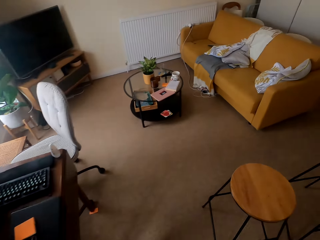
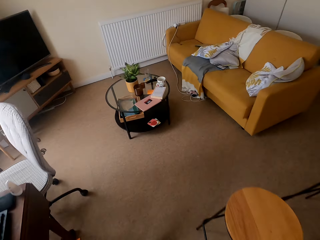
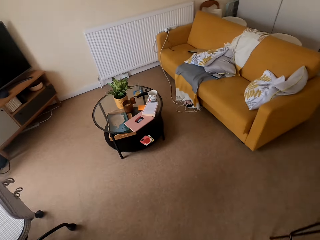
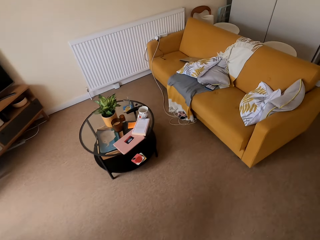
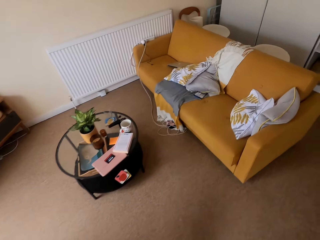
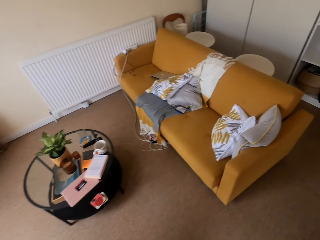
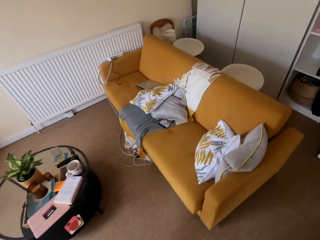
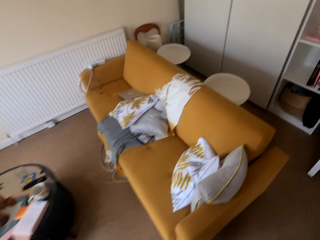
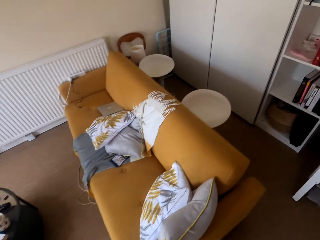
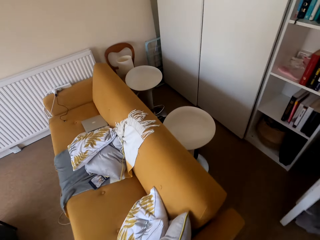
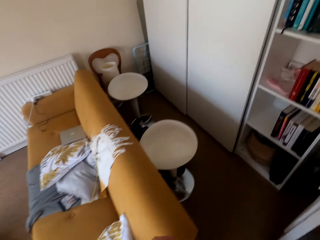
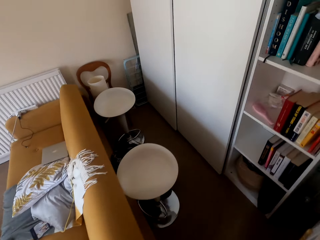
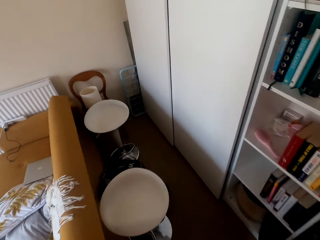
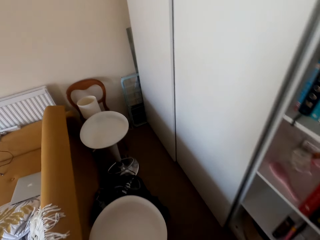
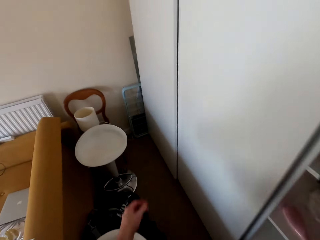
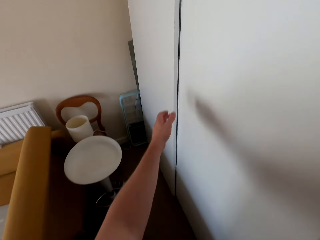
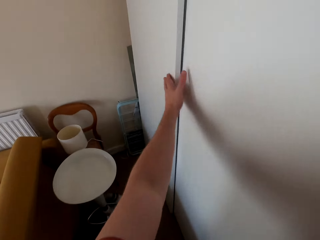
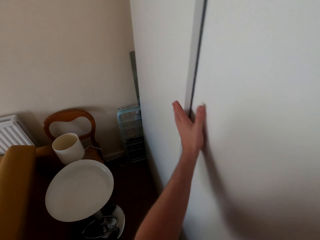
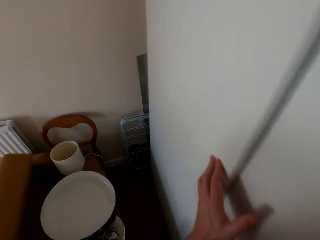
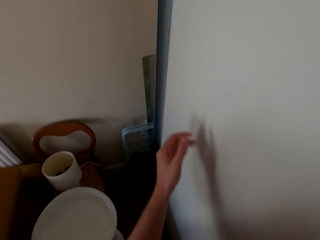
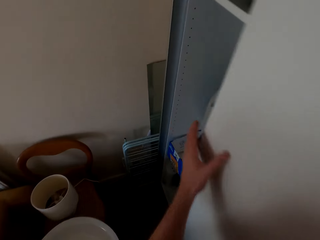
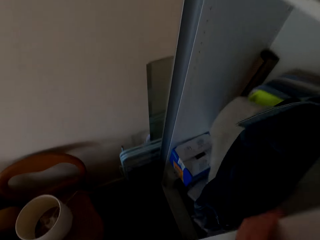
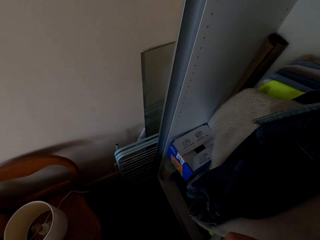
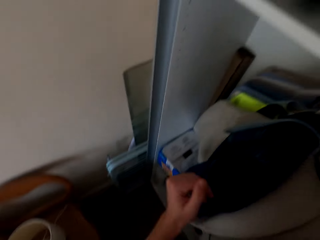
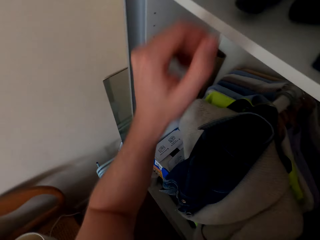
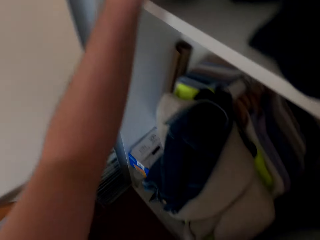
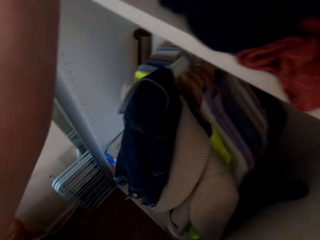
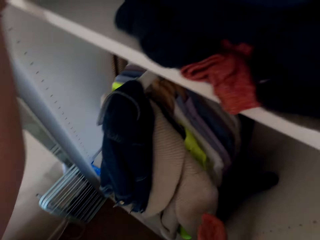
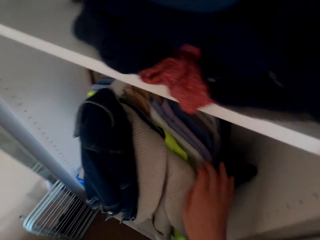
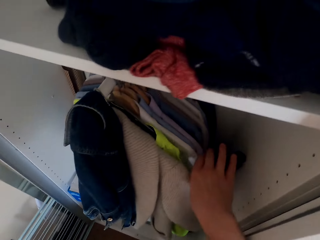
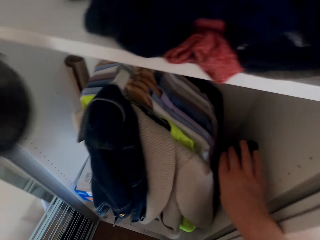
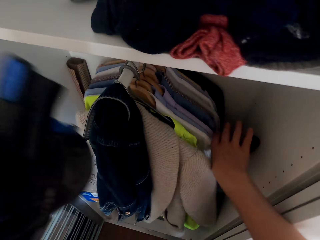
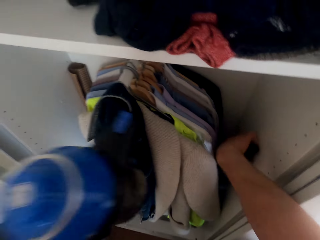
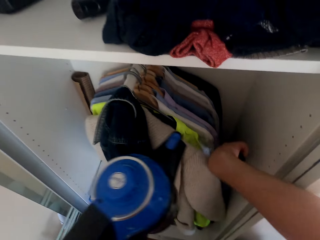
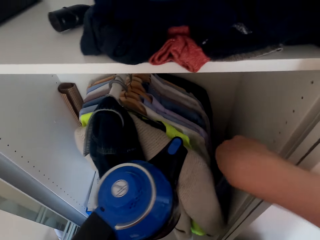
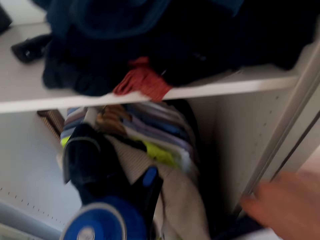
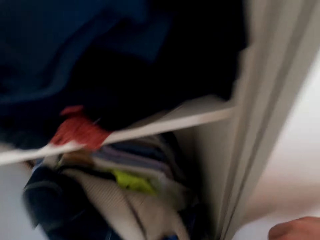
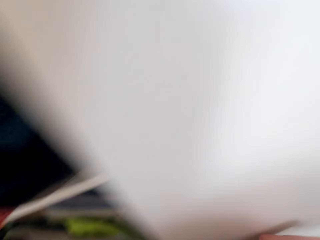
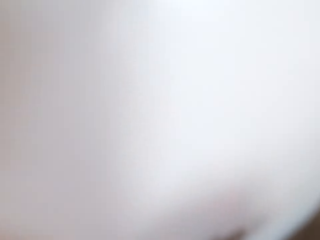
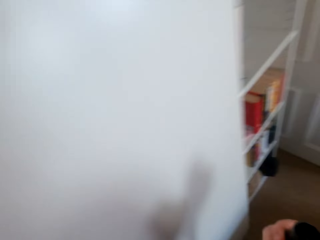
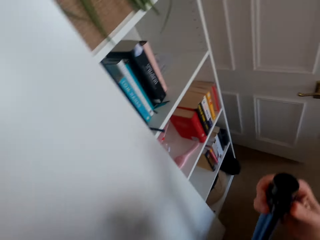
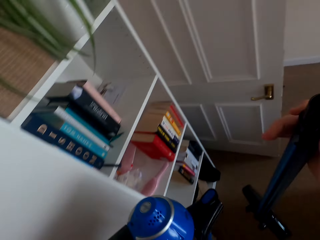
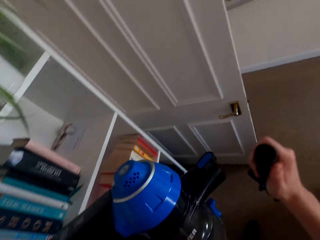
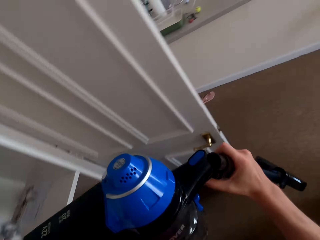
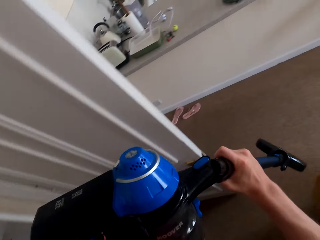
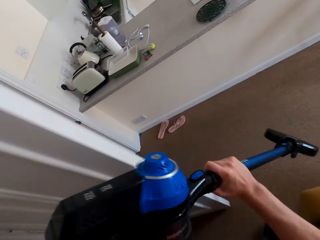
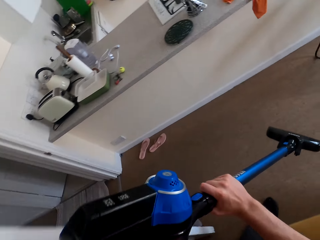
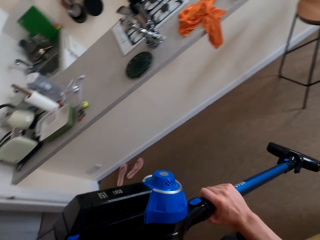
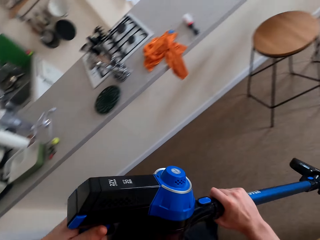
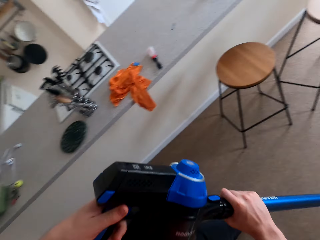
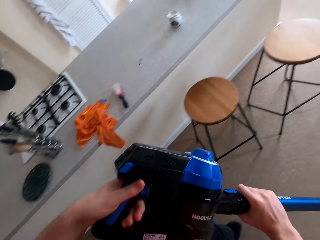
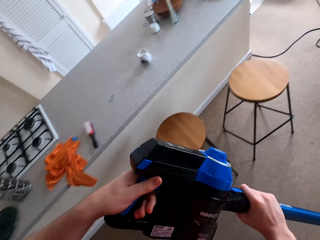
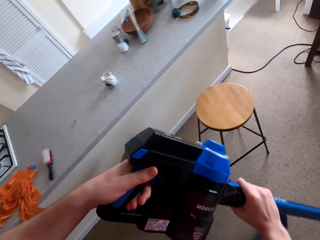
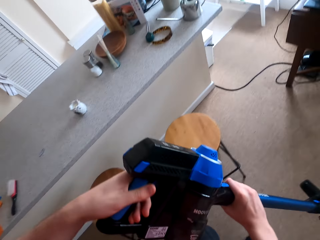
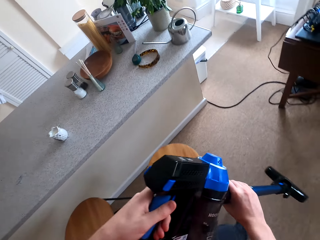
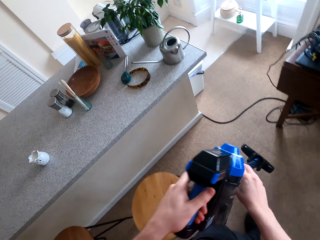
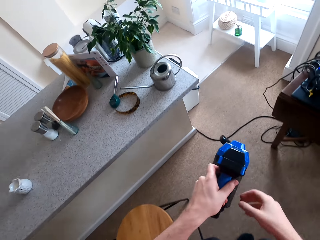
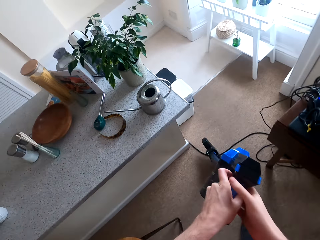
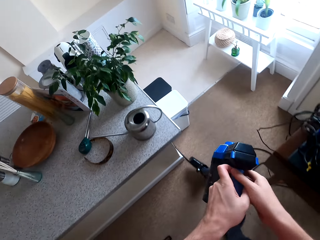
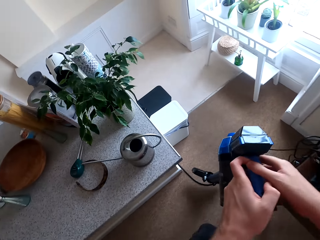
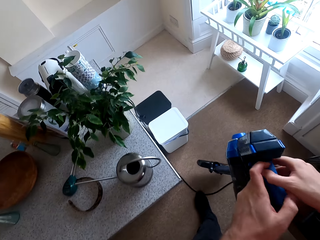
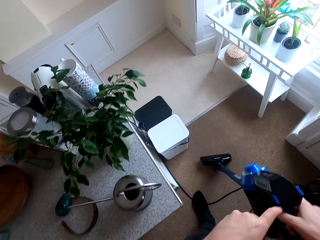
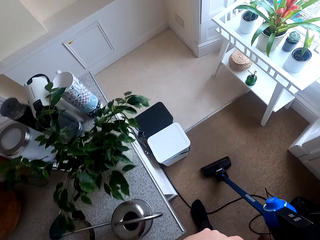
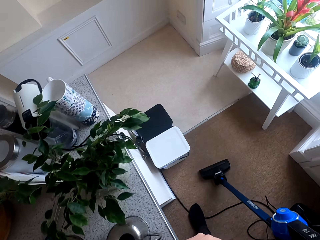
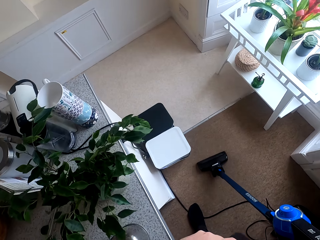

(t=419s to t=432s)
The camera wearer touches the wardrobe door. They pick up the vacuum cleaner. They walk around the kitchen. They fix the vacuum cleaner. They walk in the room.

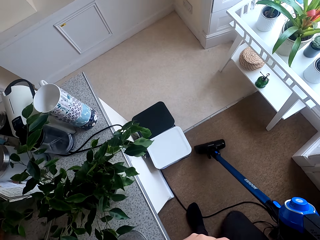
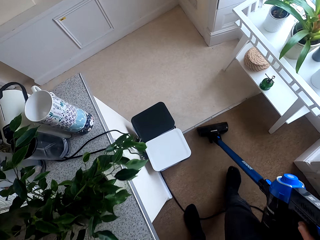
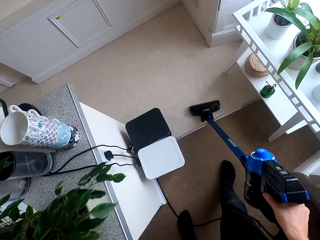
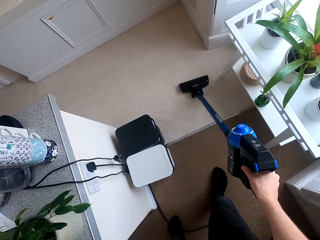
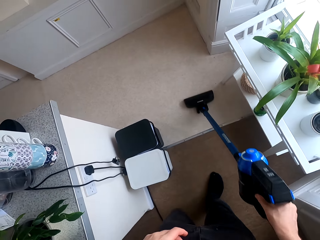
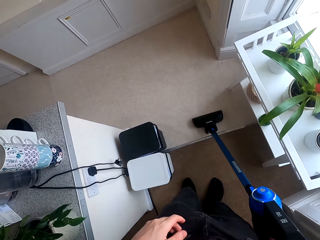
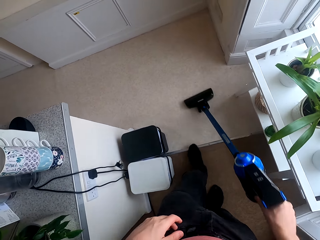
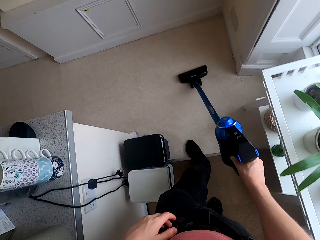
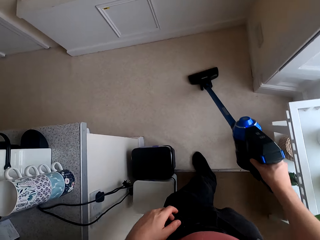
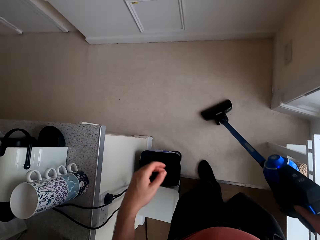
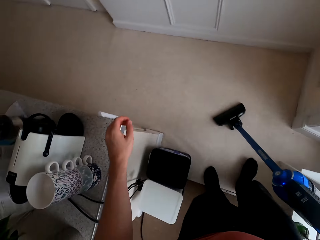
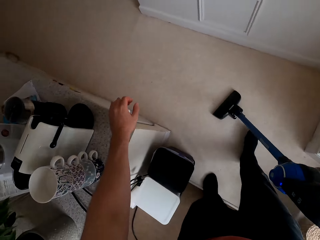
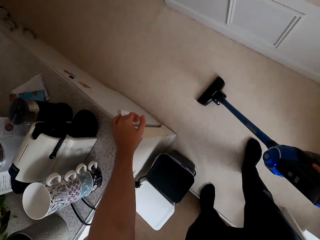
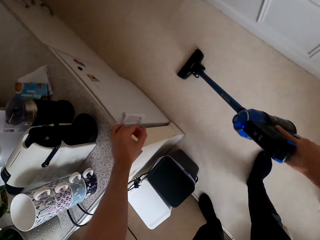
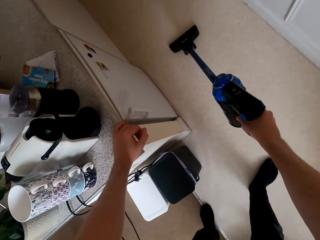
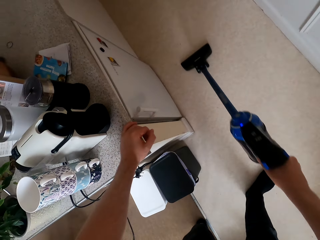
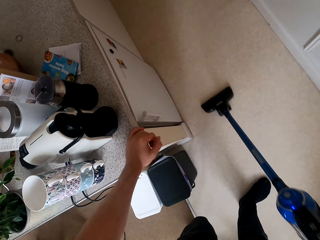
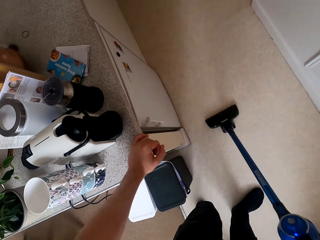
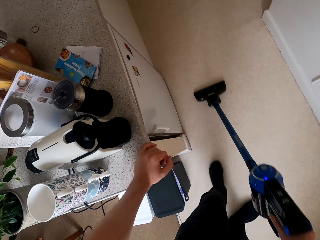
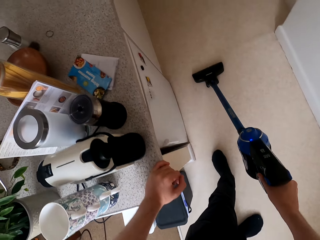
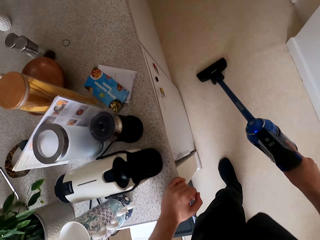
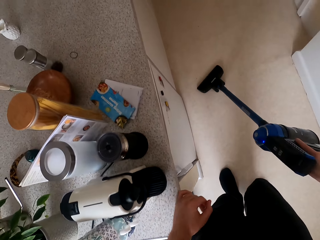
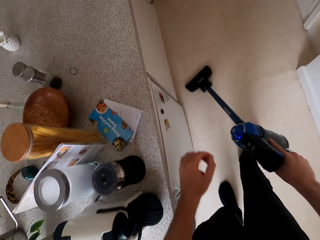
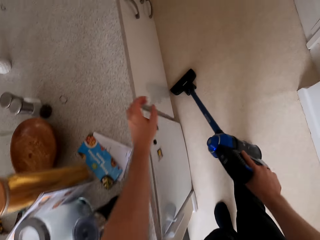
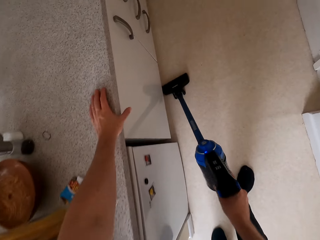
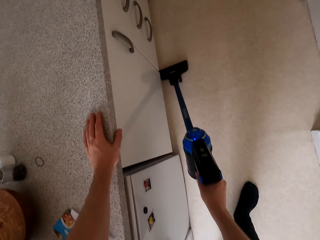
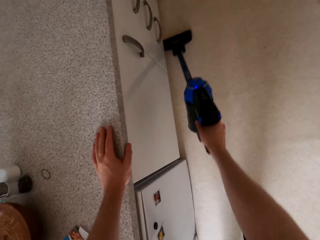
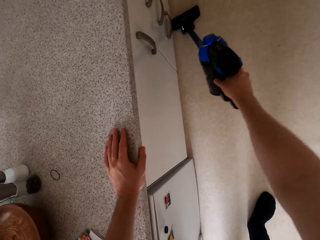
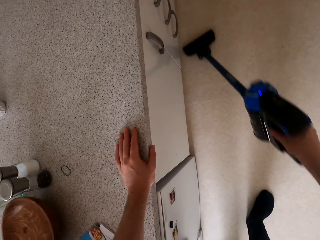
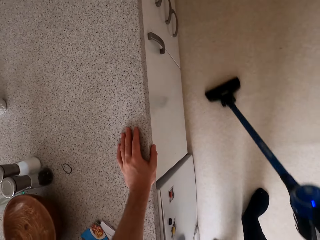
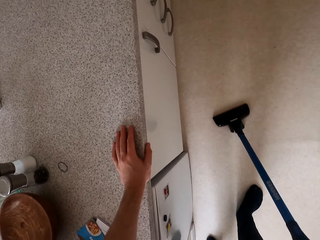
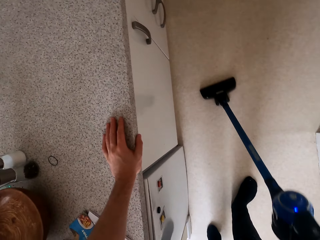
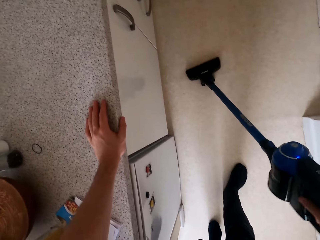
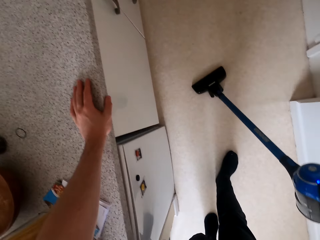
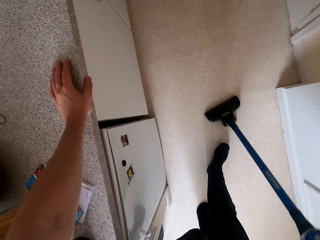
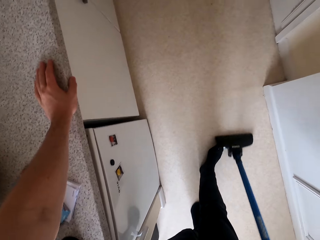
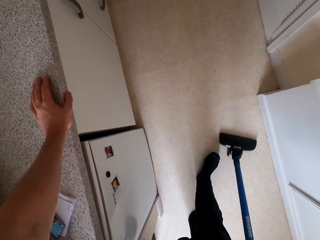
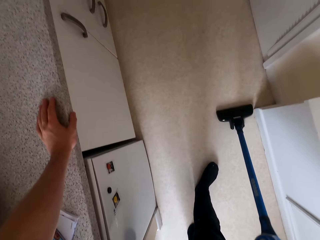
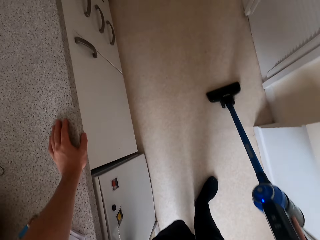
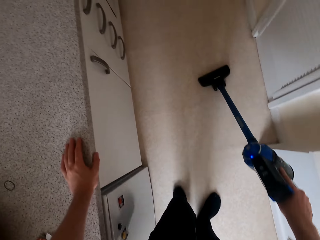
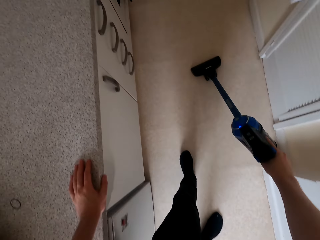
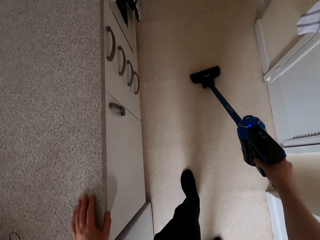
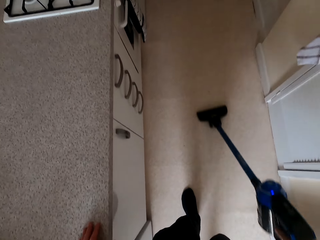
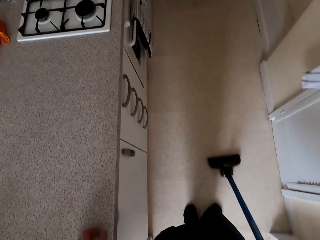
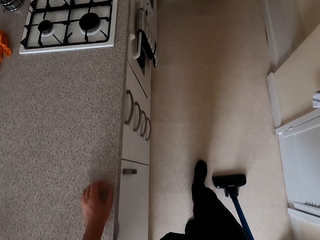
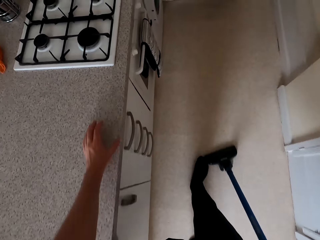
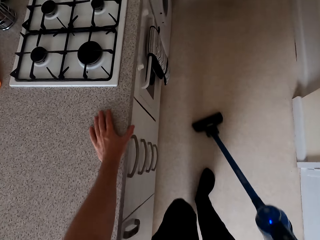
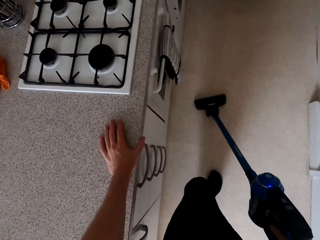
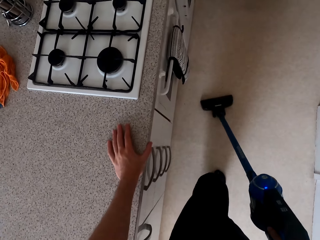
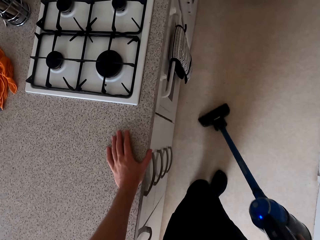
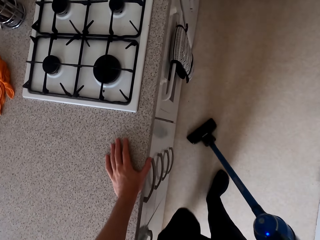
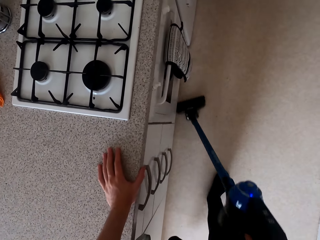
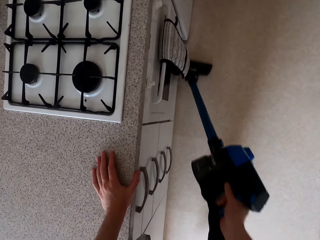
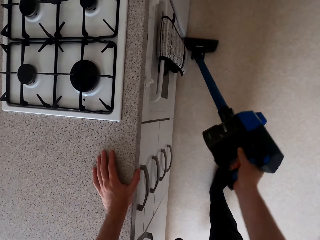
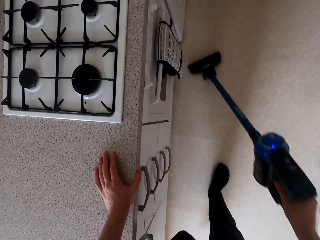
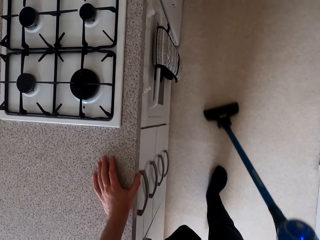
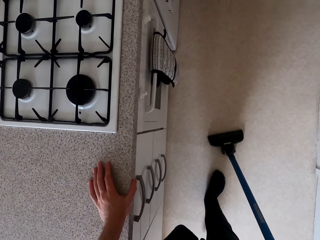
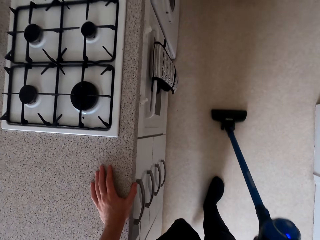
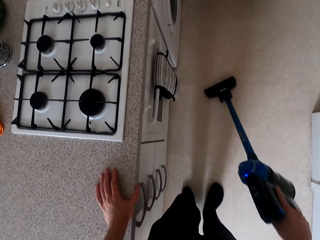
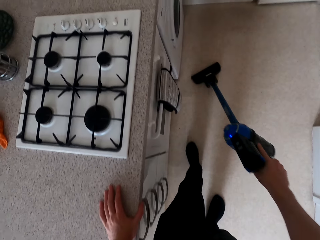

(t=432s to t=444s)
The camera wearer cleans the floor. They hold the slab. They clean the room. They hold the slab. They clean the house. They hold the slab. They clean the room.
